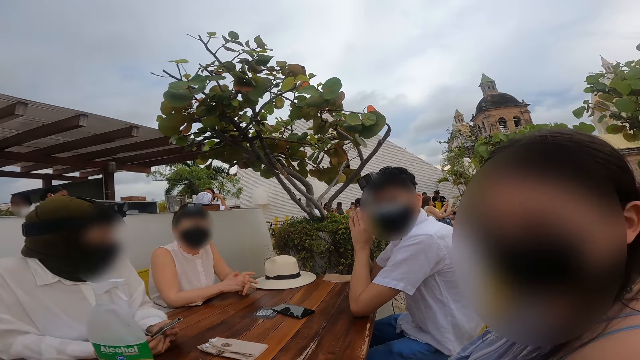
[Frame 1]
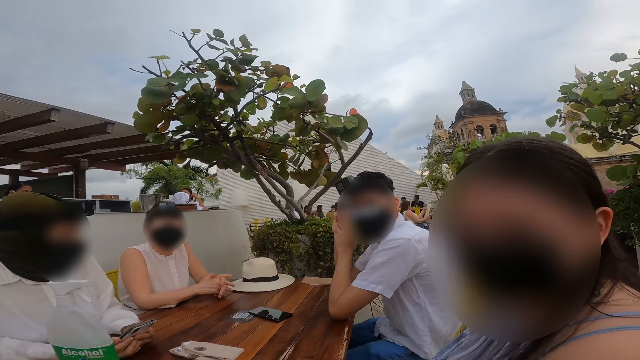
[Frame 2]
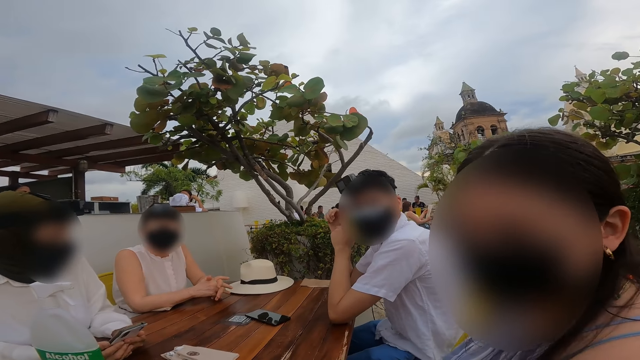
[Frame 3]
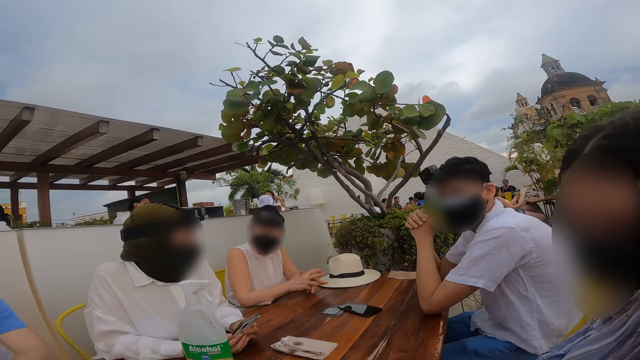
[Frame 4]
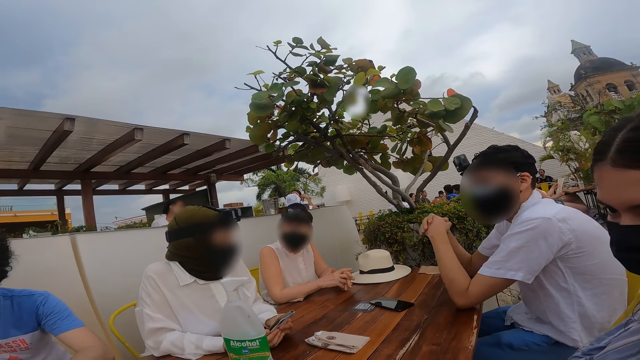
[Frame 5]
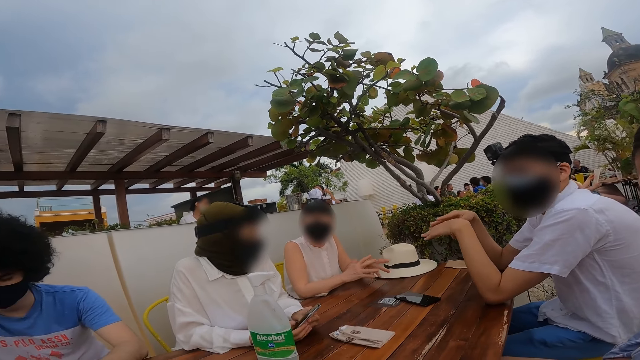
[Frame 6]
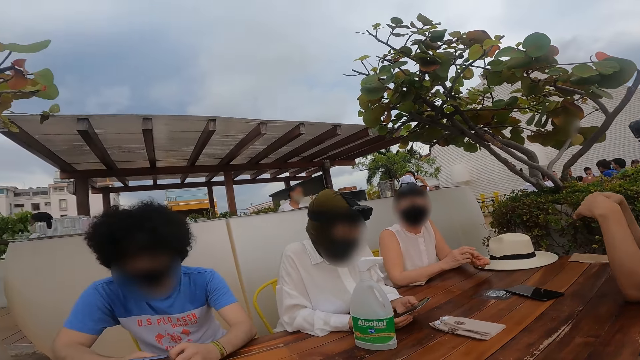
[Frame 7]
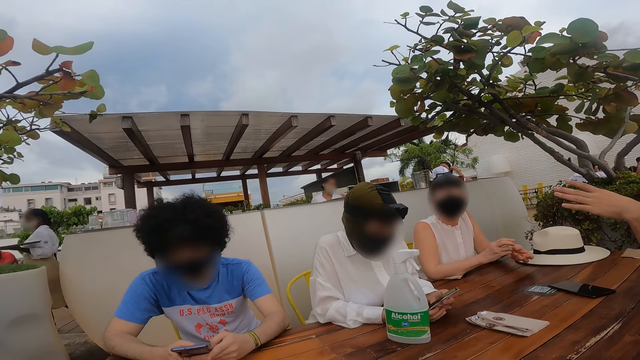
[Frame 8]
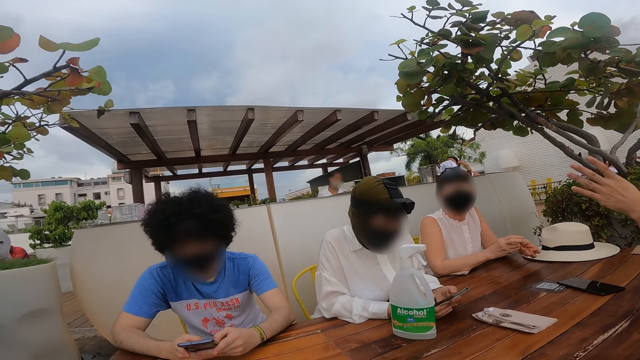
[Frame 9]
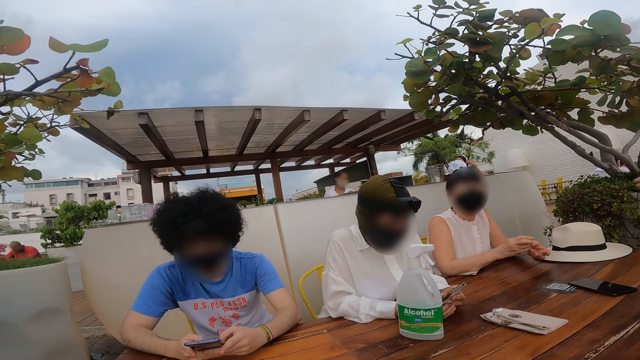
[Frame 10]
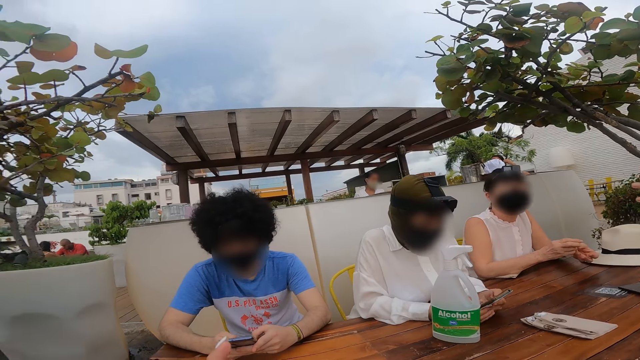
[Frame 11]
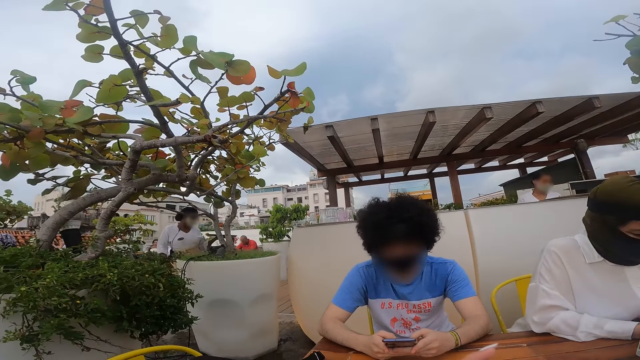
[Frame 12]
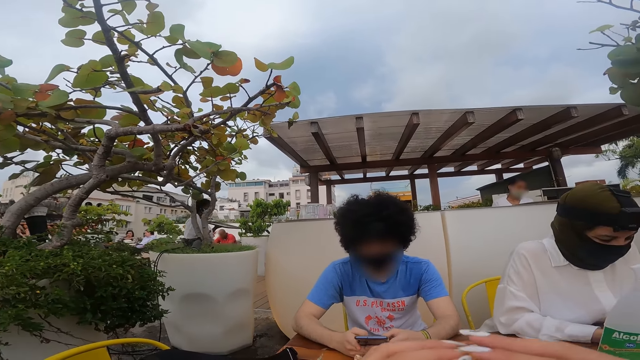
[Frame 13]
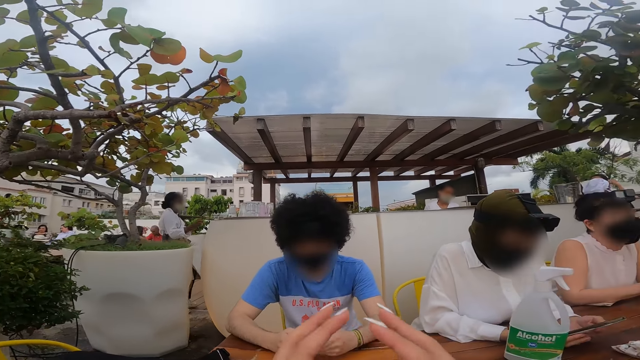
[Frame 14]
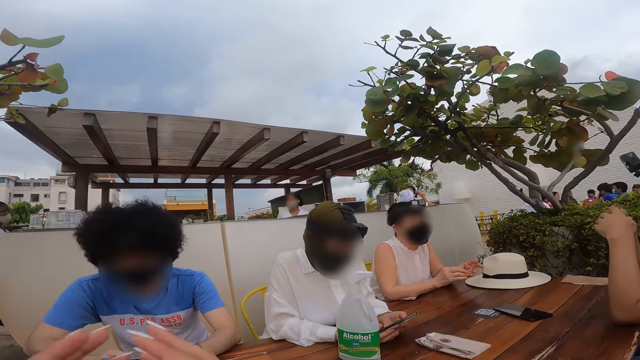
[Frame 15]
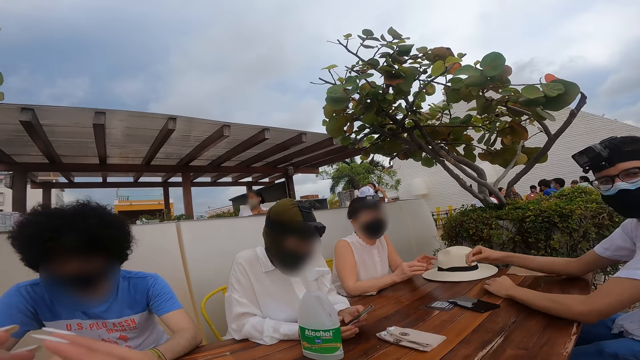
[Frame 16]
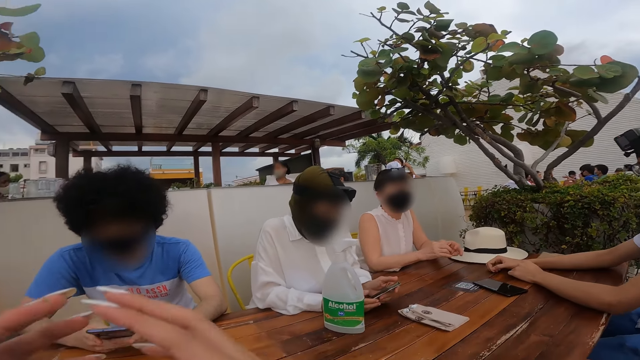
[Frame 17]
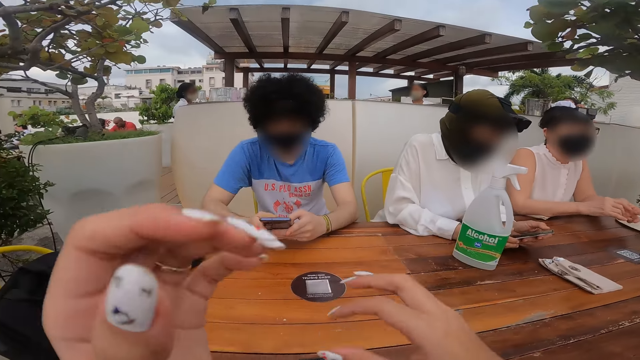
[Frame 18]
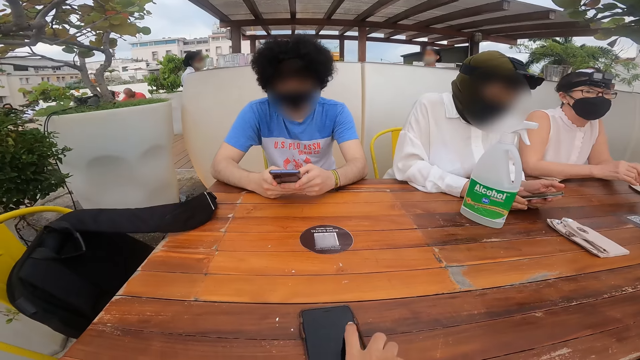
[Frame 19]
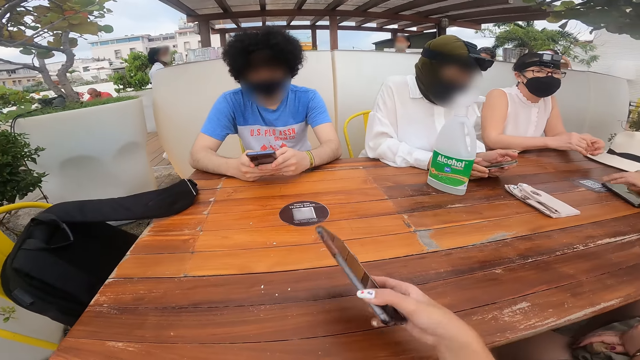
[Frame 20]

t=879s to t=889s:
A lady interacts with the camera wearer. The camera wearer looks around a restaurant. A man operates a mobile phone. The camera wearer looks around the restaurant.

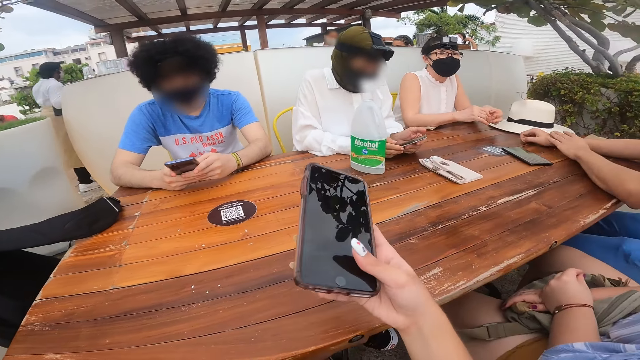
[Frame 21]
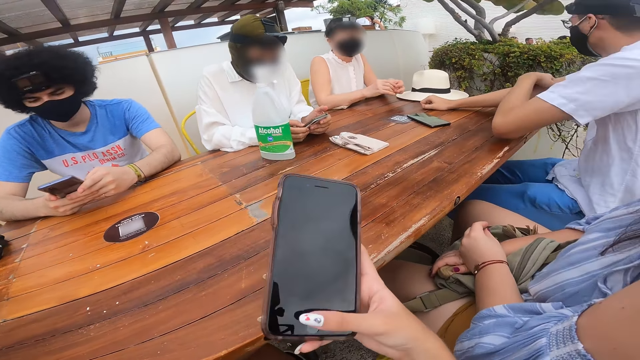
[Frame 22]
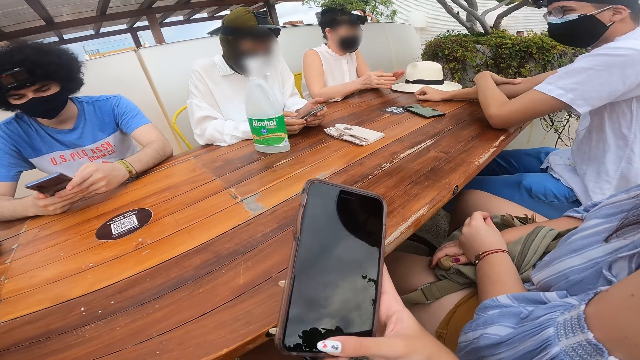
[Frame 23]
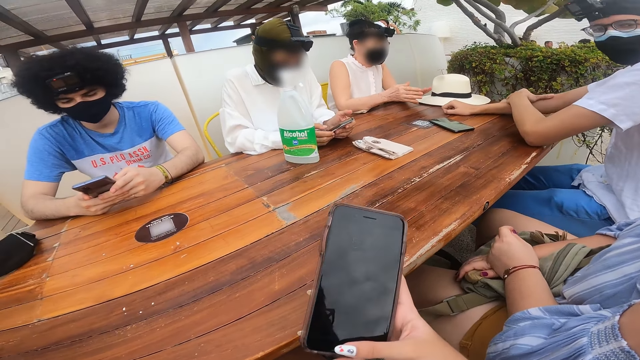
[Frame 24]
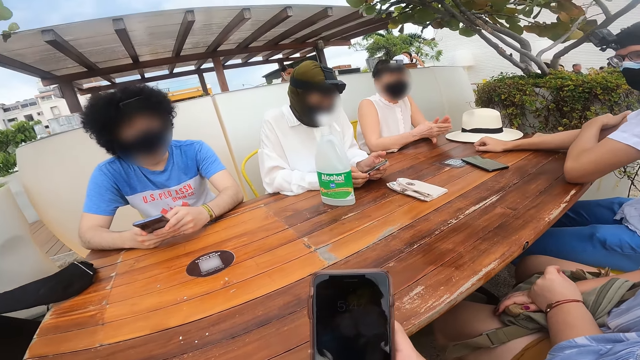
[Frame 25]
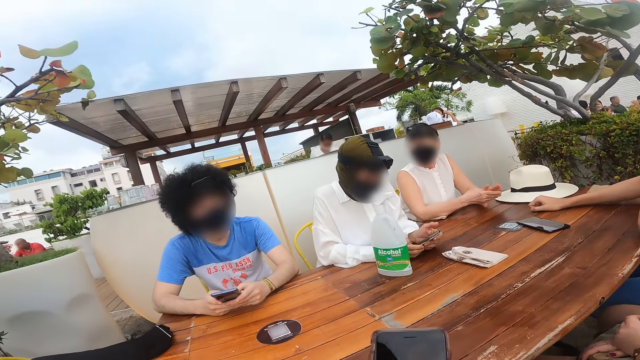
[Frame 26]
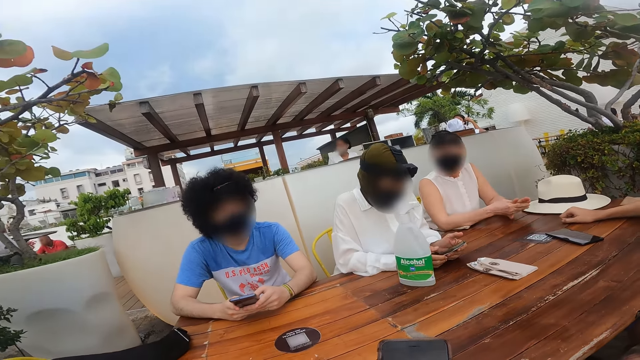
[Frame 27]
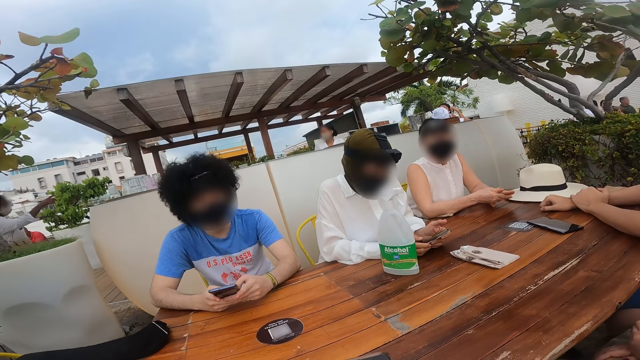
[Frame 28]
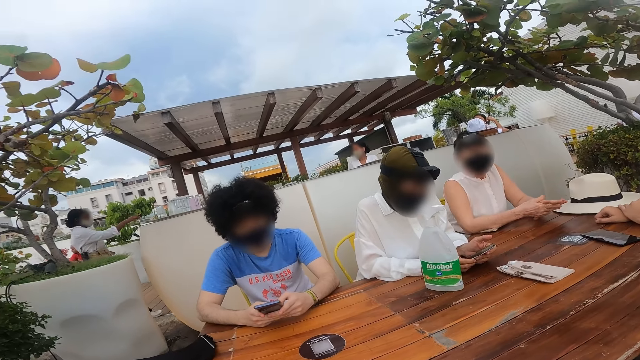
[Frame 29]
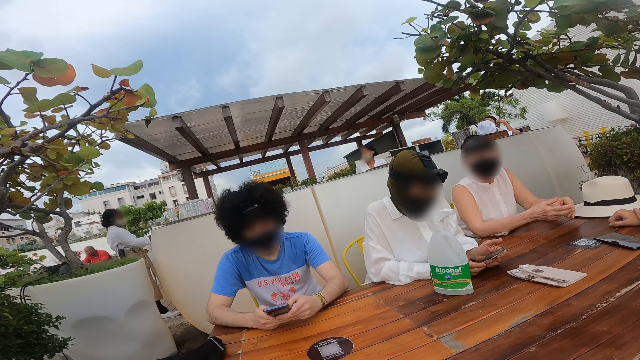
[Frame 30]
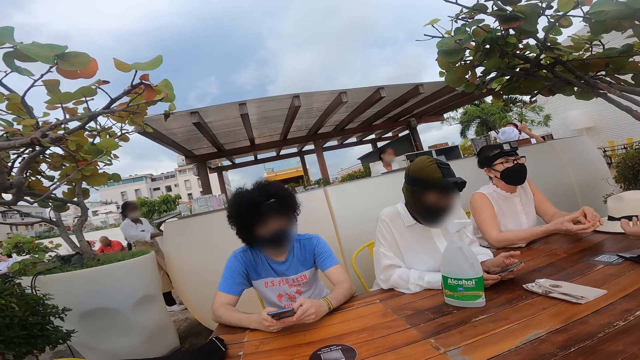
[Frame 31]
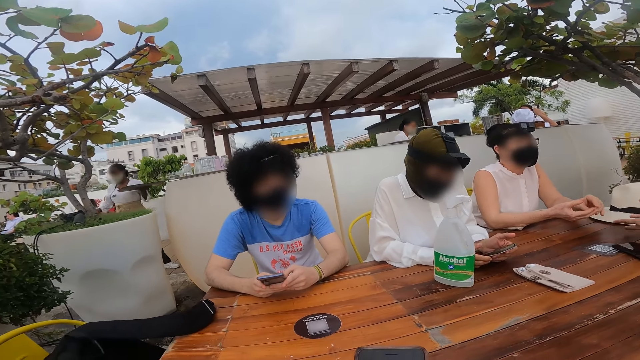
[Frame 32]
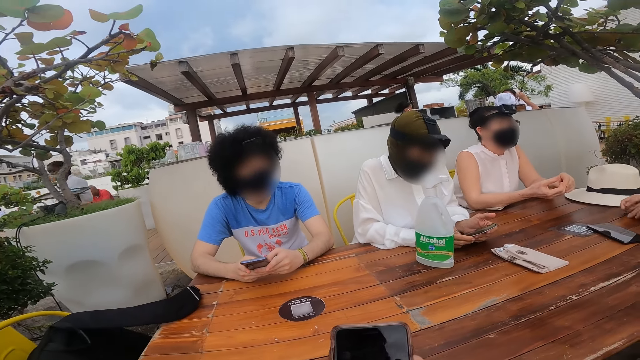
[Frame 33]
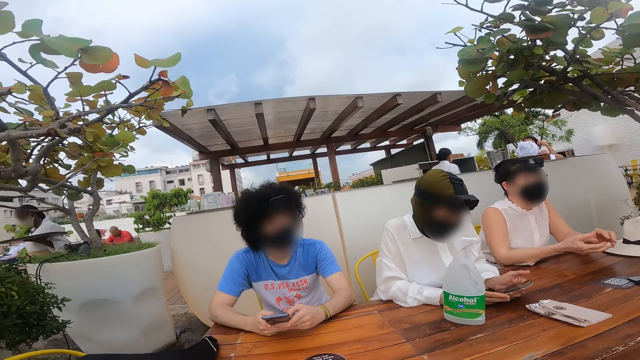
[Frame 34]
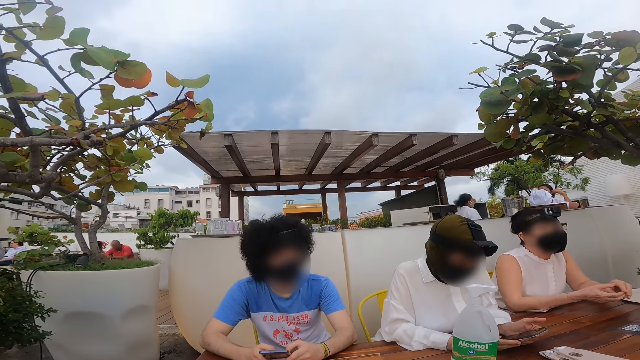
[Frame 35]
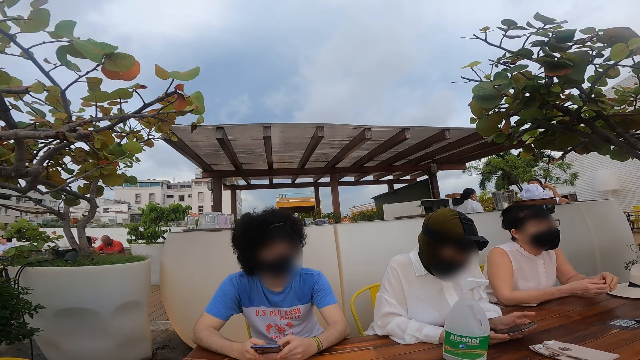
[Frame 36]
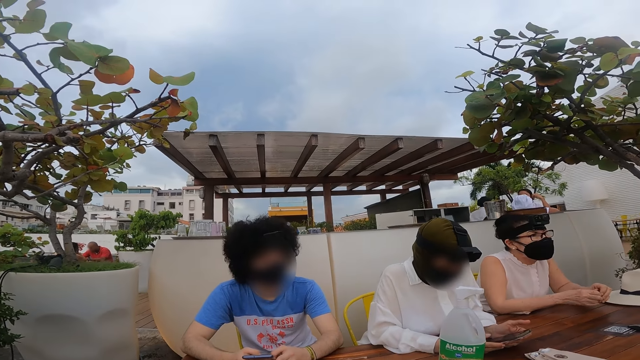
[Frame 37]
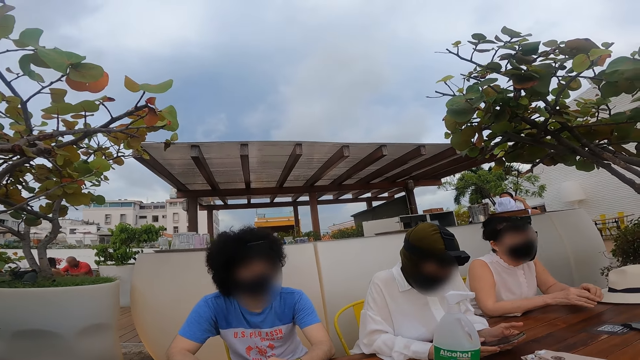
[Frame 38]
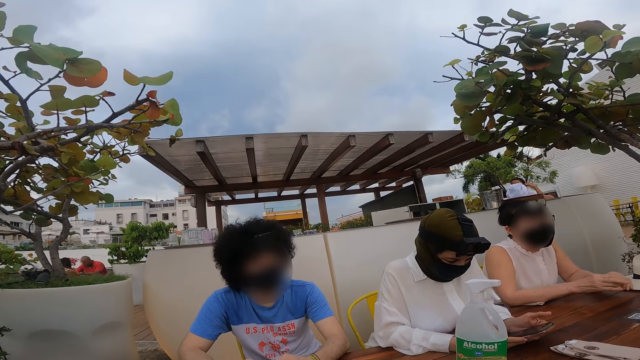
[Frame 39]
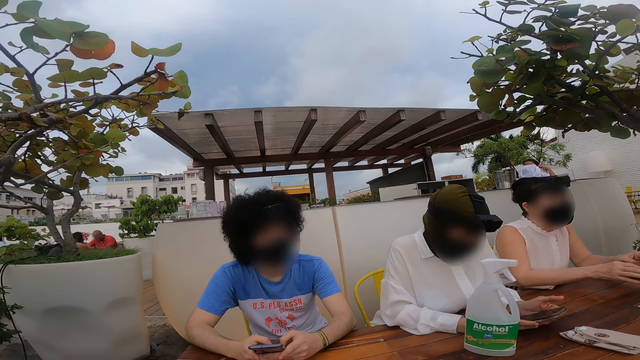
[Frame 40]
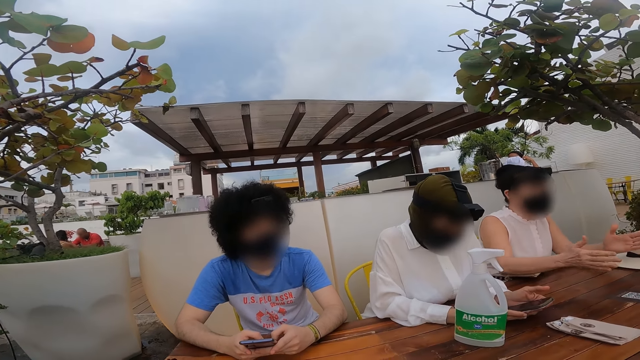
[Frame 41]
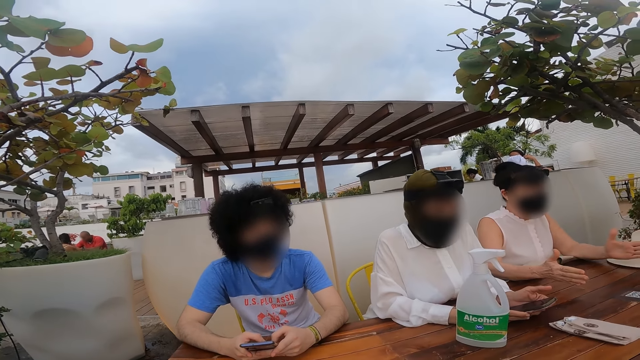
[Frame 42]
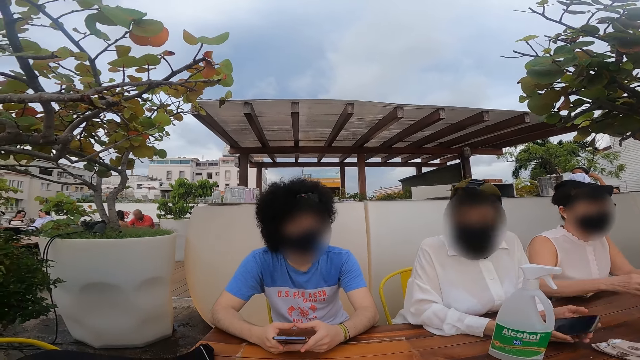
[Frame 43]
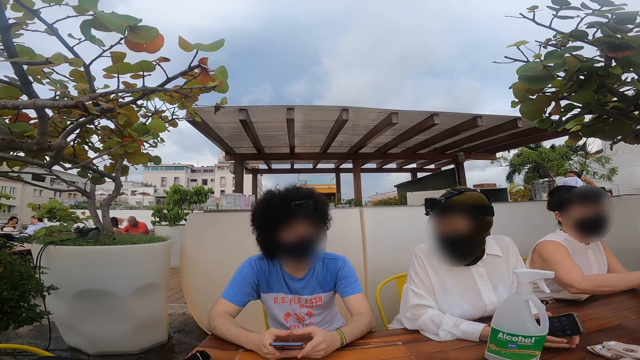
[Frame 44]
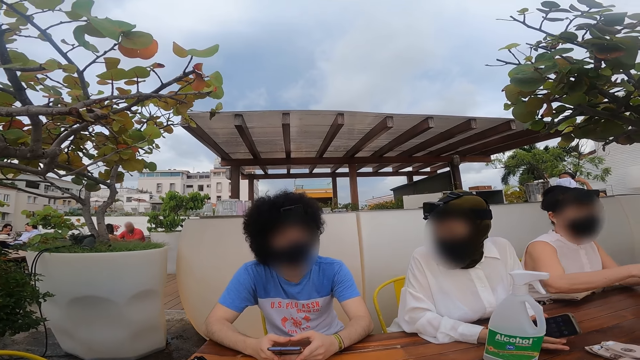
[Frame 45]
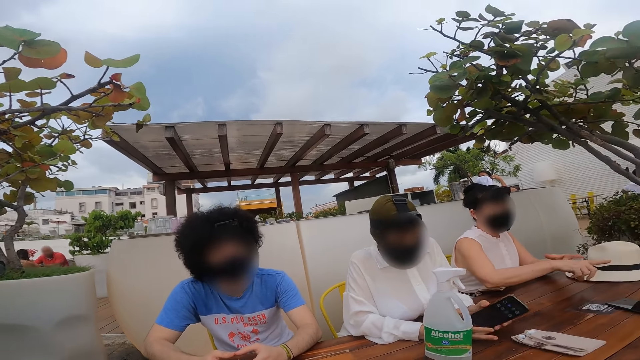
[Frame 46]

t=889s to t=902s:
The camera wearer operates a mobile phone. They look around a restaurant. A man operates a mobile phone. The camera wearer looks around the restaurant. A lady interacts with another man.
